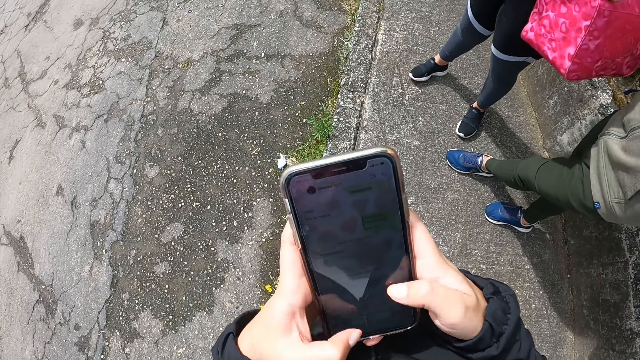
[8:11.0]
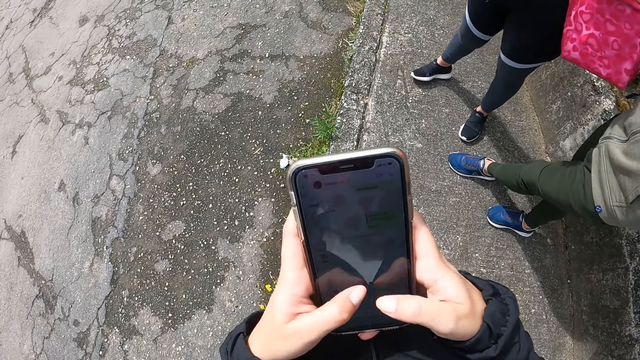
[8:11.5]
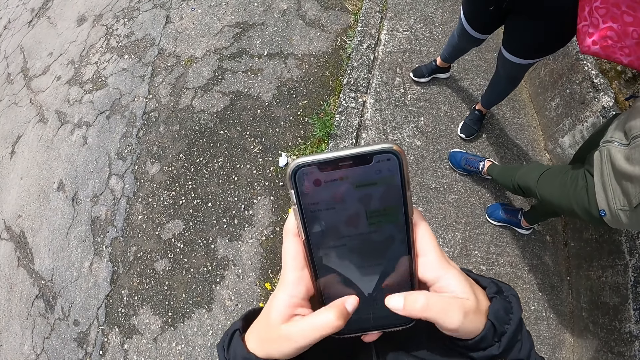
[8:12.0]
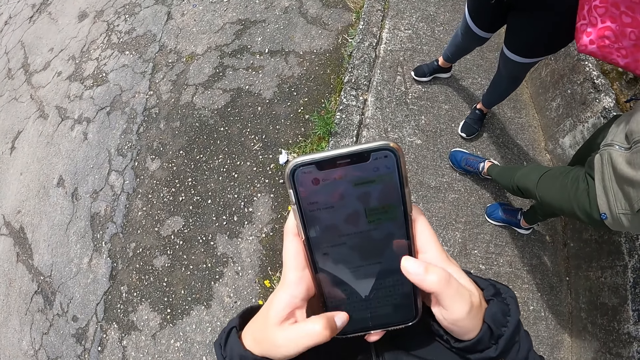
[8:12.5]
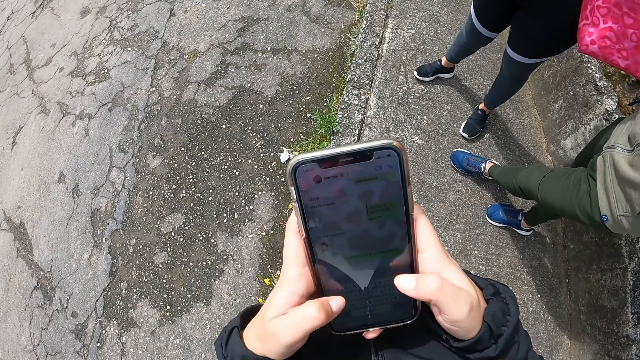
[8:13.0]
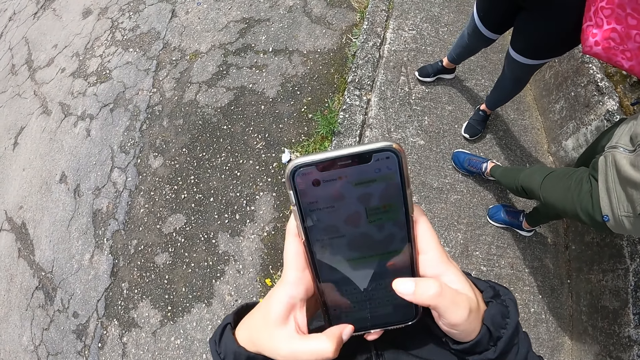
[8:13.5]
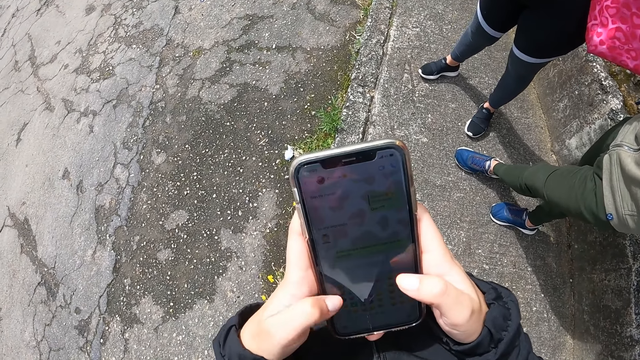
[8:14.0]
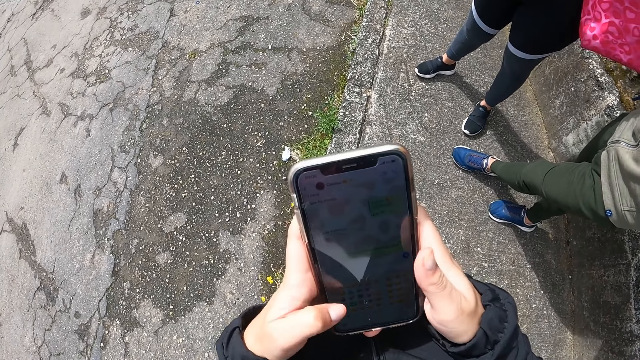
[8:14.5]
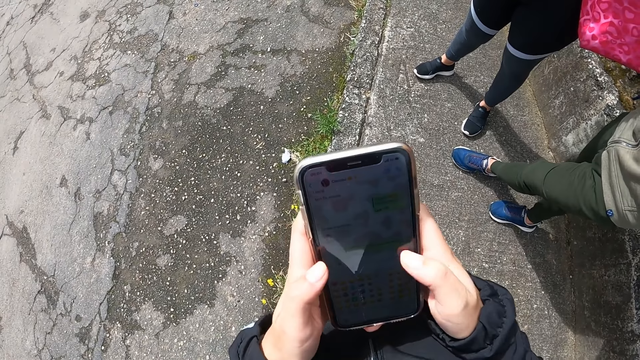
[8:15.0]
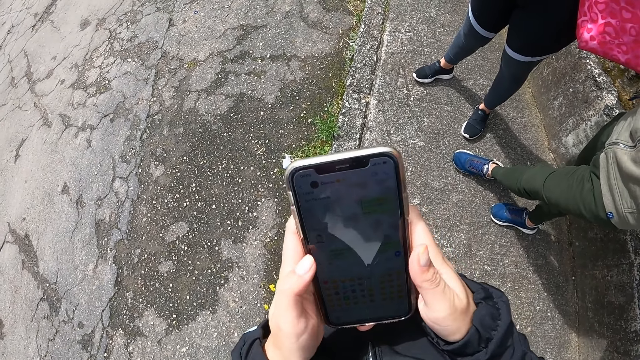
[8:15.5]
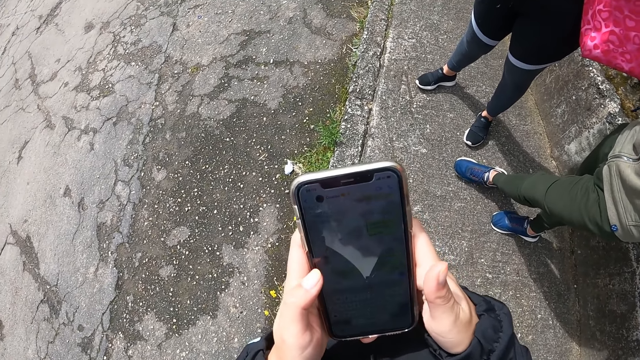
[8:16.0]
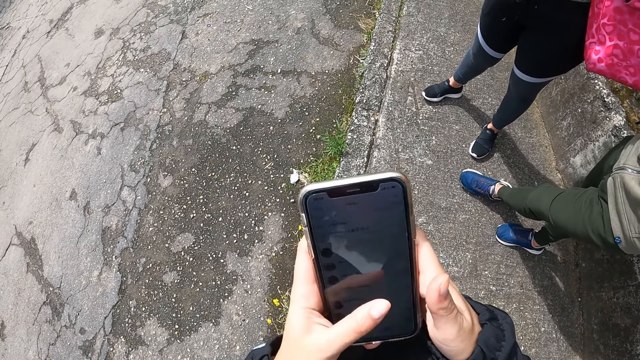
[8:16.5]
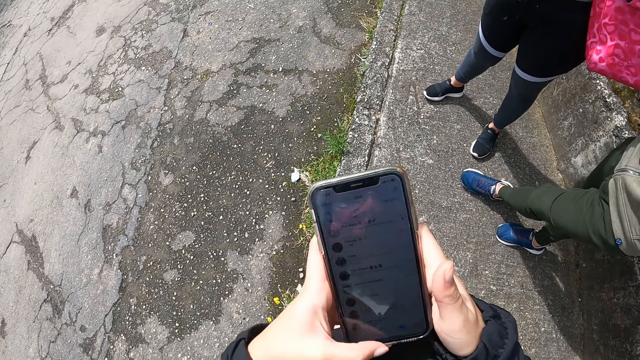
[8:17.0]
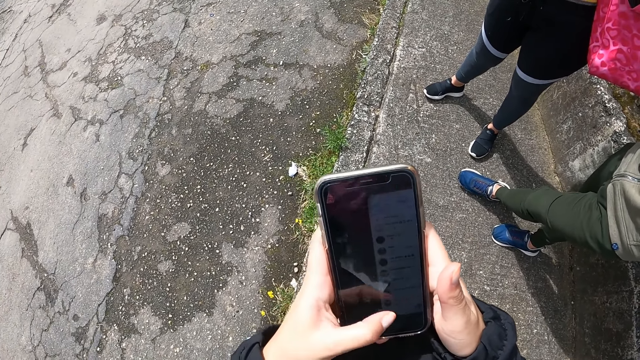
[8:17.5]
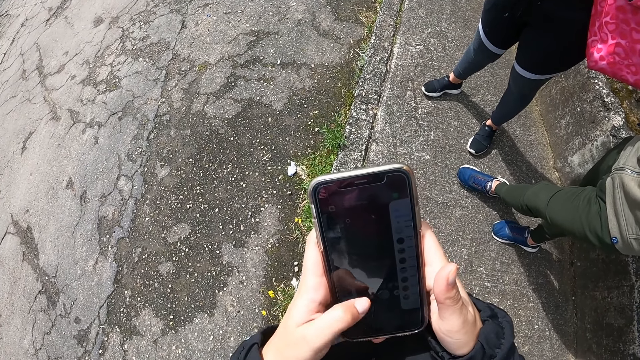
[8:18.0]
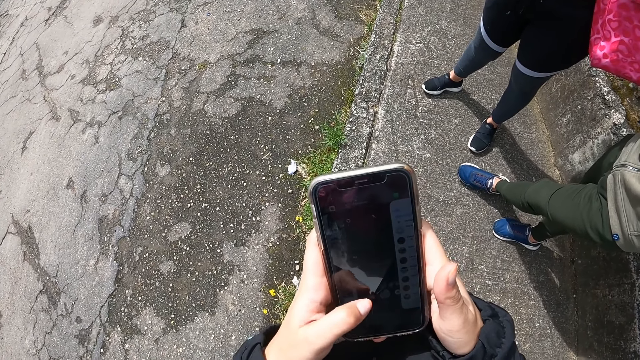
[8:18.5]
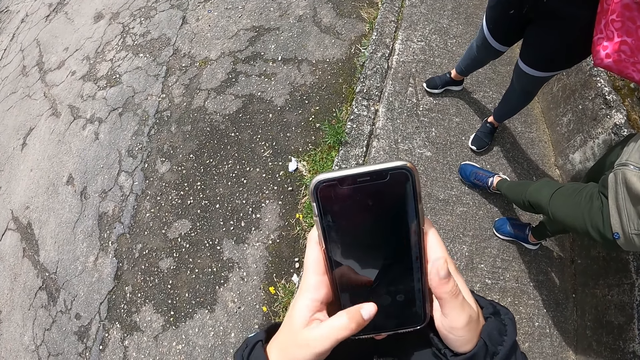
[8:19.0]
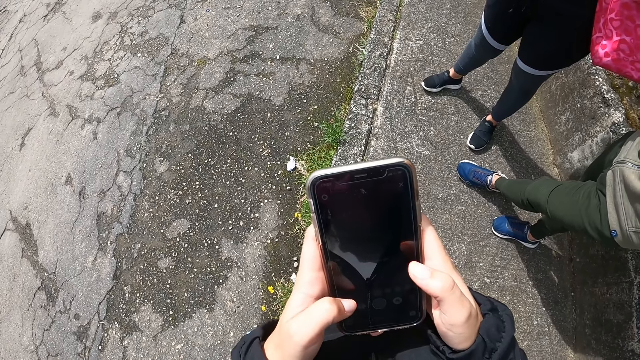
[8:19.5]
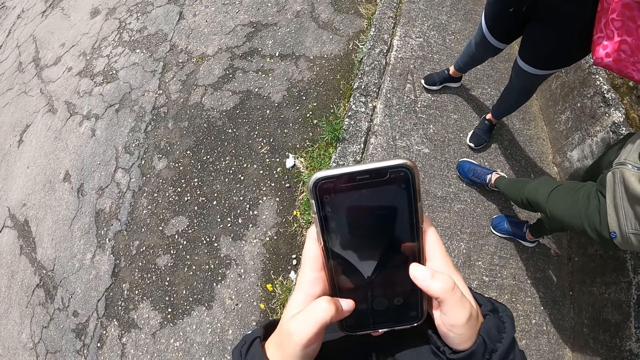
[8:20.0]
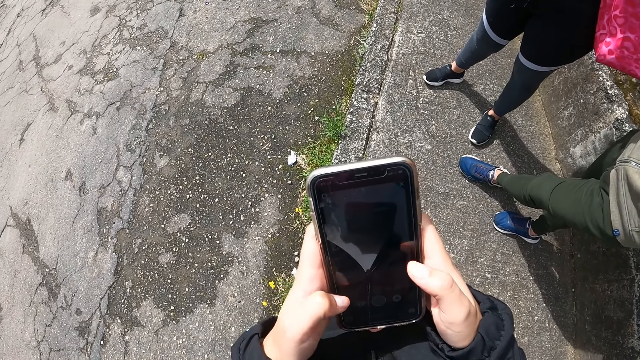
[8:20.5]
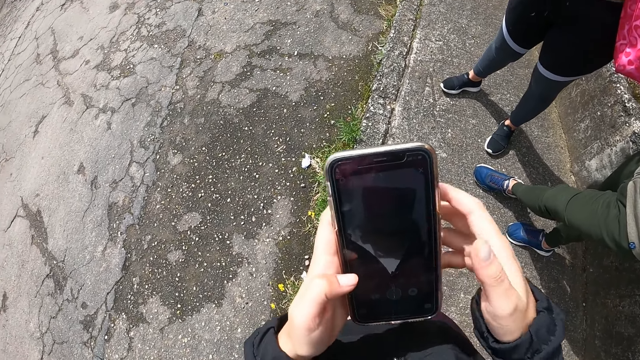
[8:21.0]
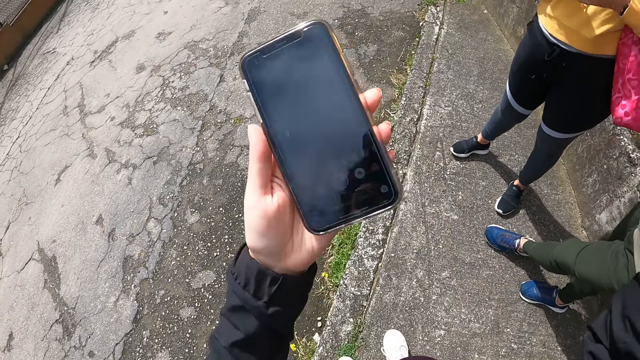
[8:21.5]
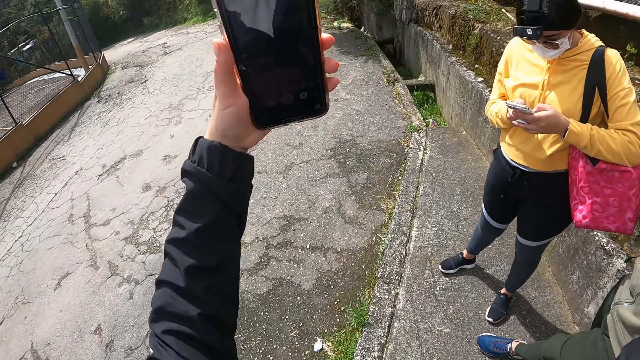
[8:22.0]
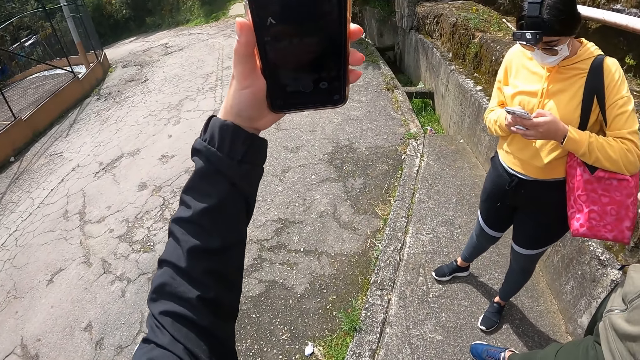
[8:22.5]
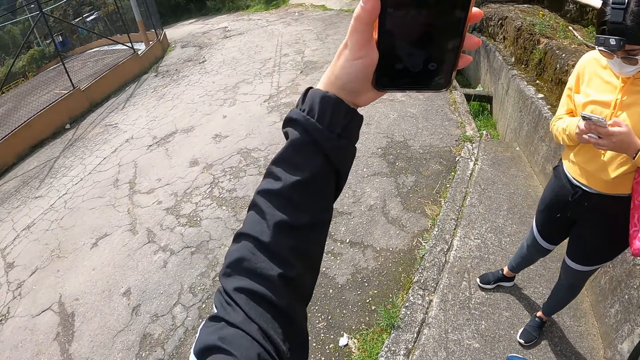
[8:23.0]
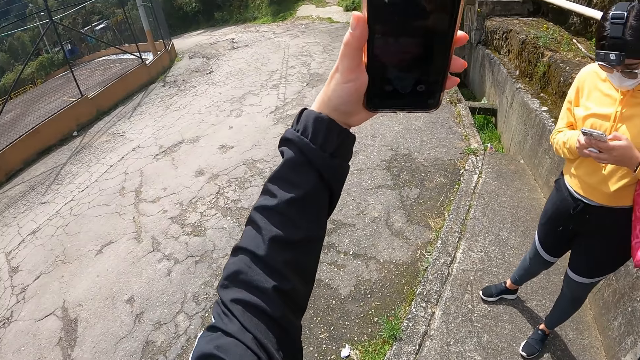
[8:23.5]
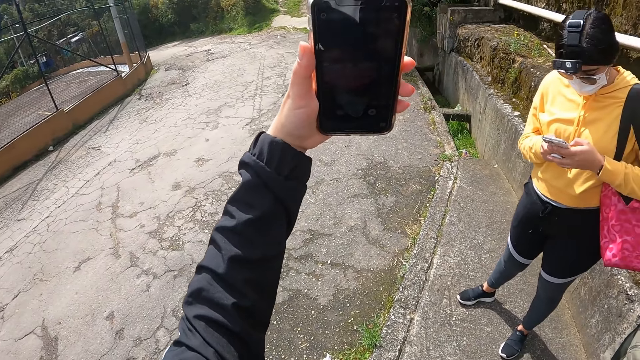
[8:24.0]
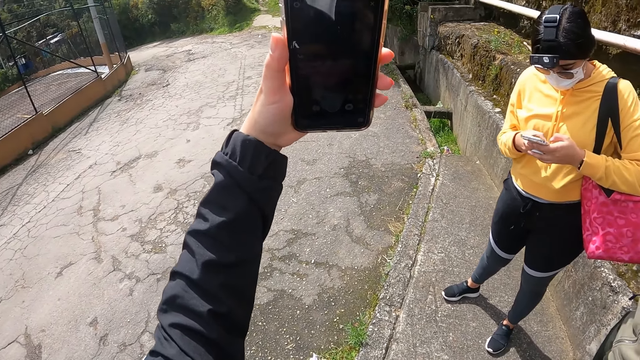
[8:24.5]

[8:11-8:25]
The camera wearer types on the phone, scrolls the phone. She holds the phone with her left hand. She takes a selfie.

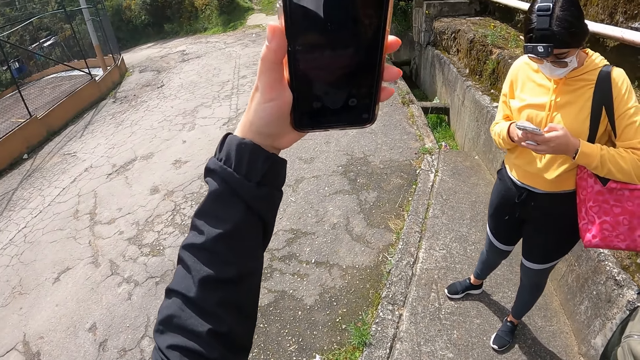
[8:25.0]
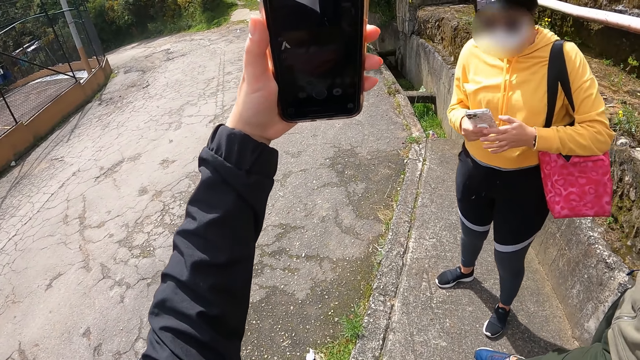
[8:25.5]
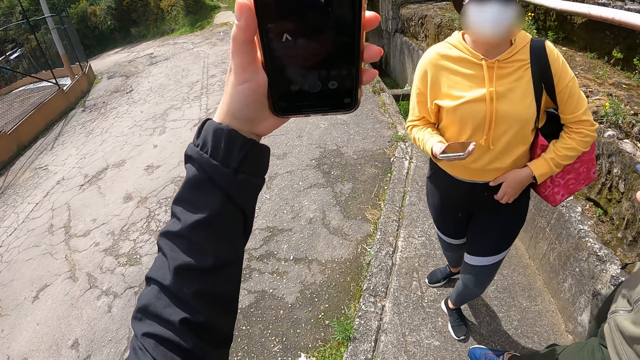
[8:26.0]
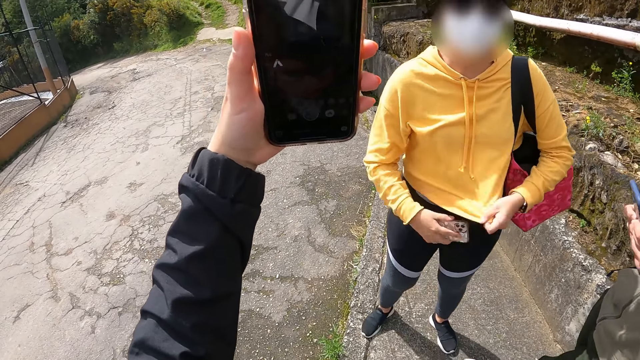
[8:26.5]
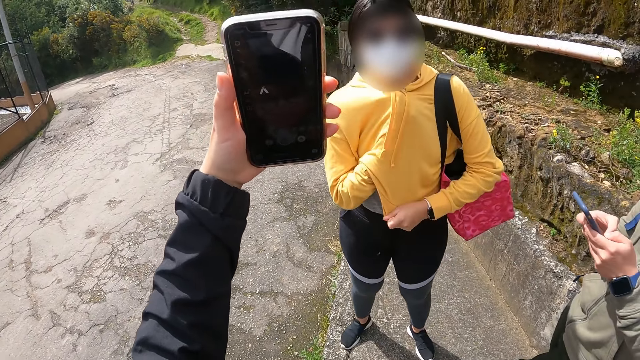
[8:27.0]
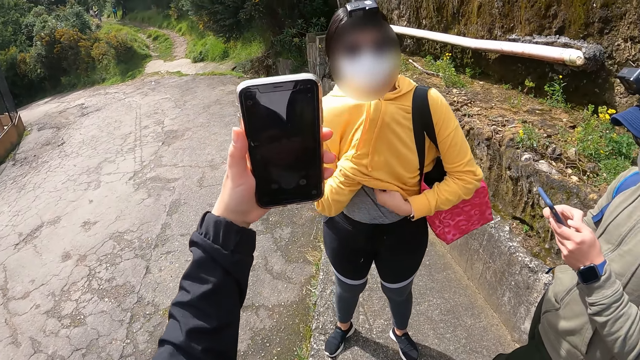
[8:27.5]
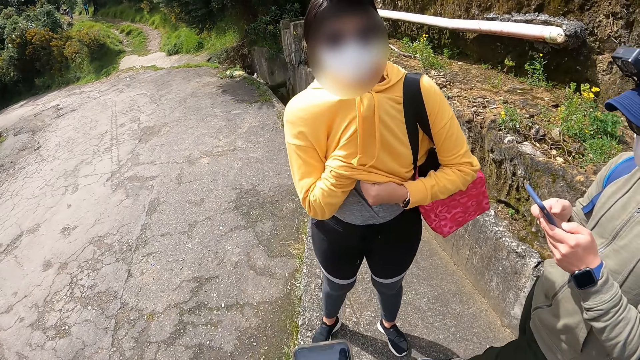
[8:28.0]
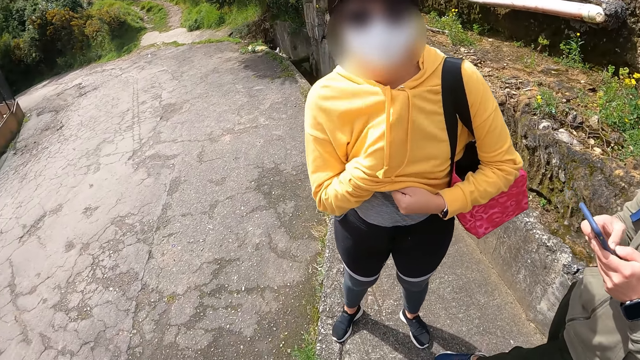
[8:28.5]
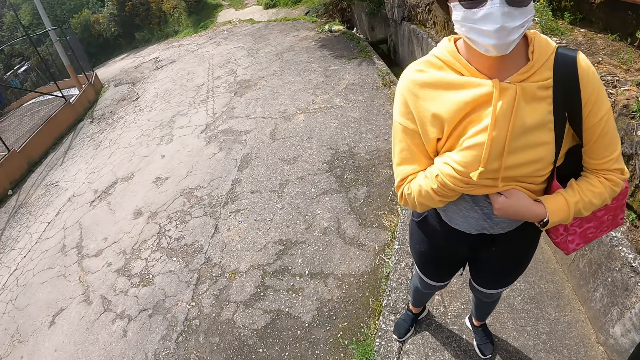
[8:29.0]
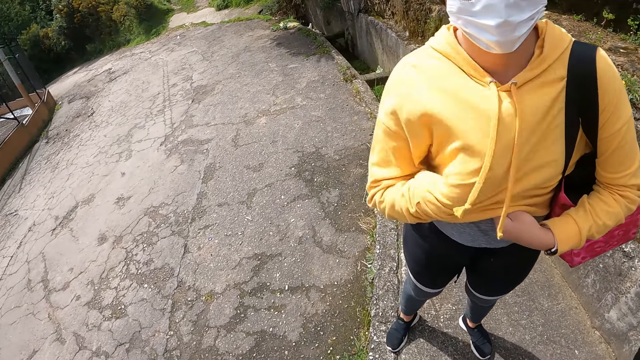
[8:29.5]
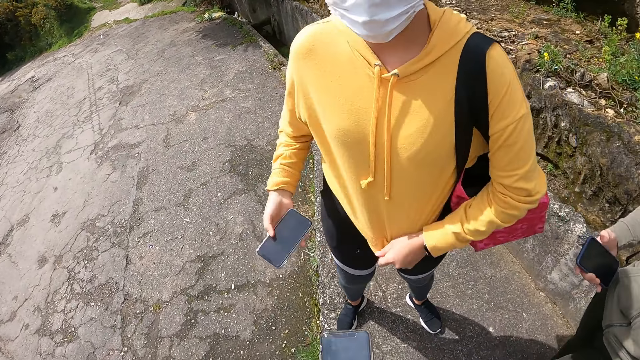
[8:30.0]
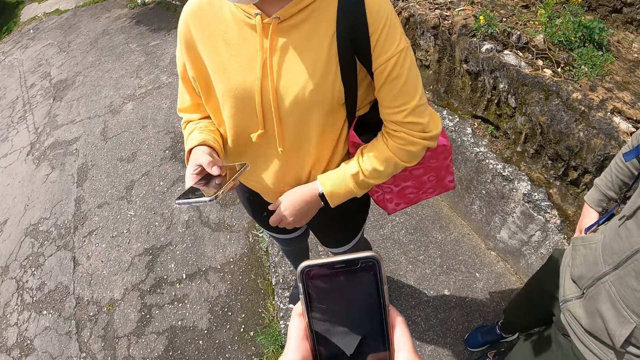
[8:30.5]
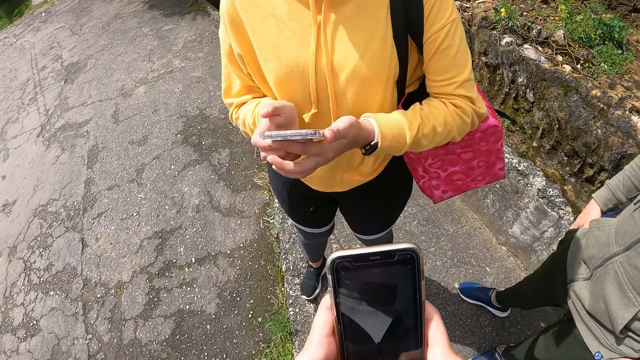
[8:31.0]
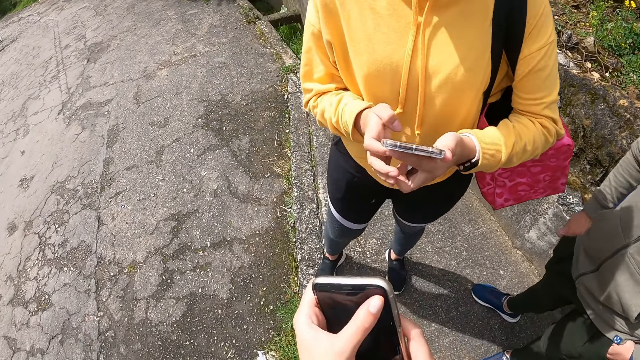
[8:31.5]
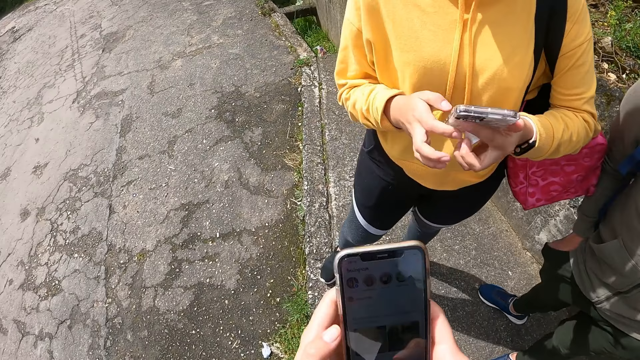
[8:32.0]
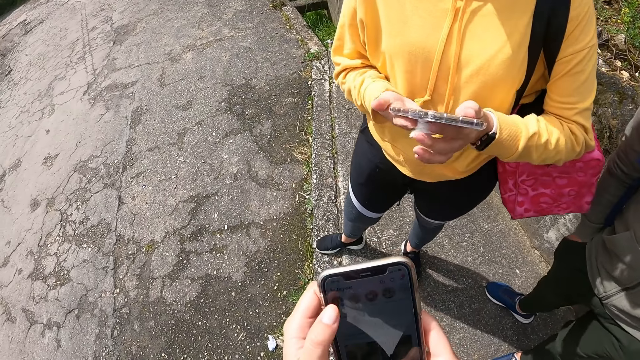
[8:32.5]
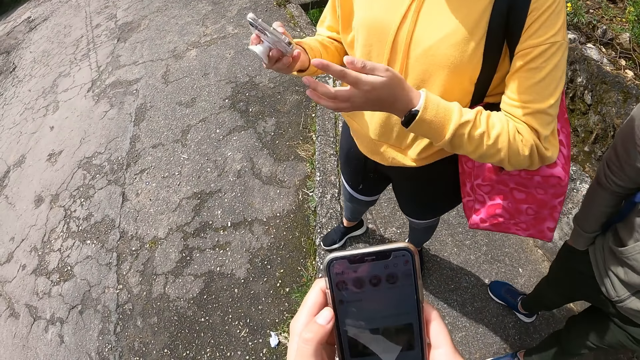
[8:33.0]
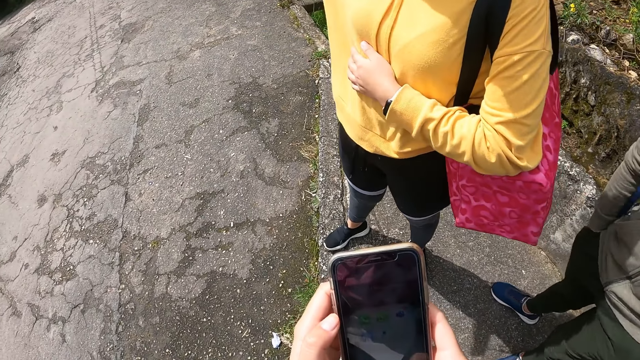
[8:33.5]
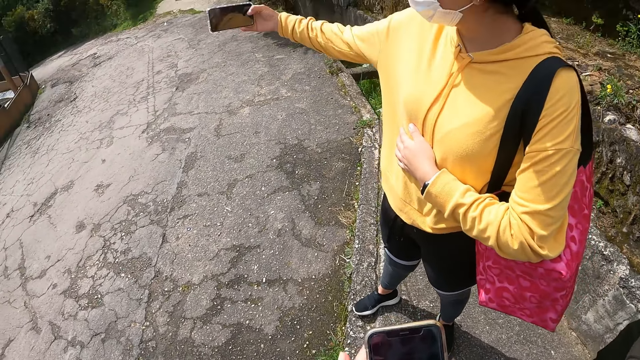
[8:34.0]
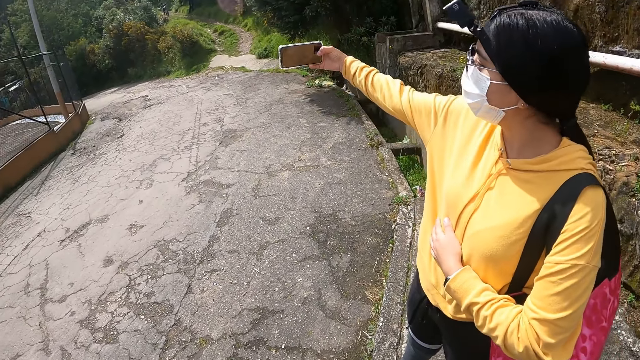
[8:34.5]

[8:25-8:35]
The lady puts a phone under her cardigan. The camera wearer looks around. She operates the phone with her hands. She scrolls the phone. The lady operates the phone with her hands and holds the phone in her right hand.
